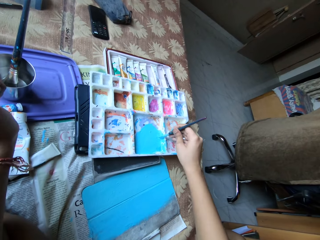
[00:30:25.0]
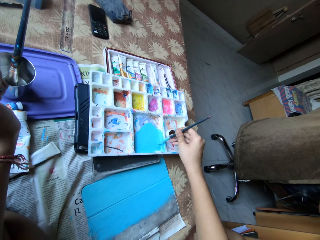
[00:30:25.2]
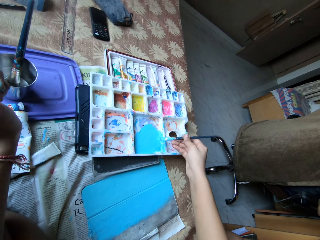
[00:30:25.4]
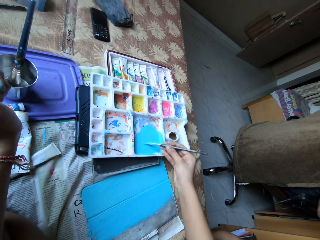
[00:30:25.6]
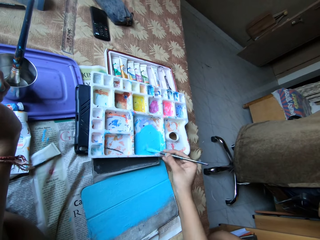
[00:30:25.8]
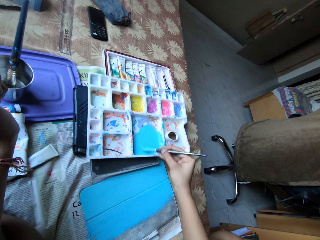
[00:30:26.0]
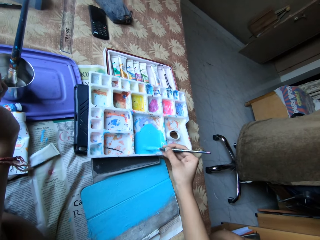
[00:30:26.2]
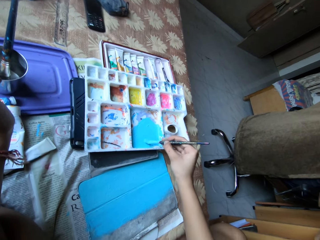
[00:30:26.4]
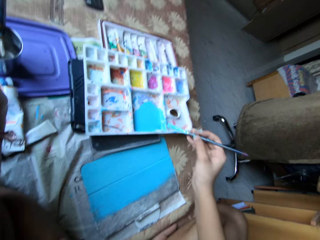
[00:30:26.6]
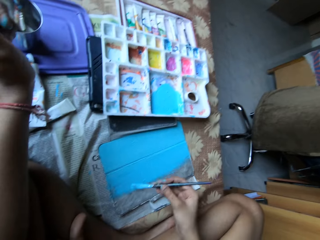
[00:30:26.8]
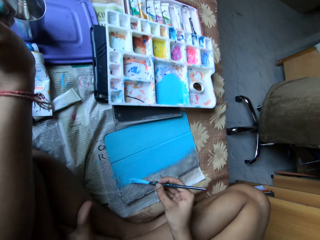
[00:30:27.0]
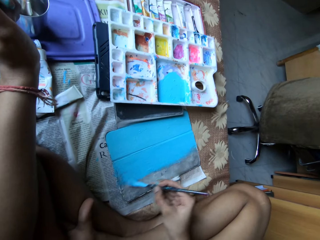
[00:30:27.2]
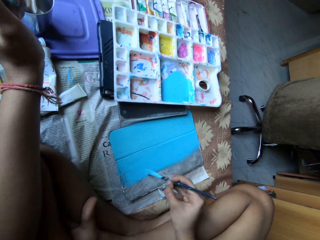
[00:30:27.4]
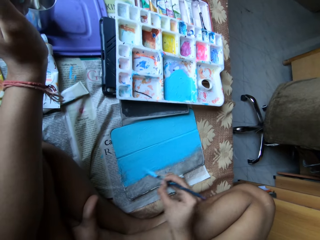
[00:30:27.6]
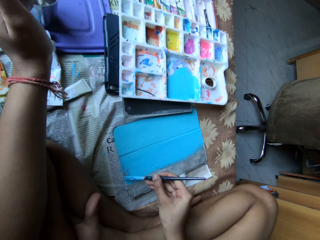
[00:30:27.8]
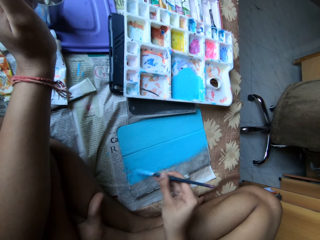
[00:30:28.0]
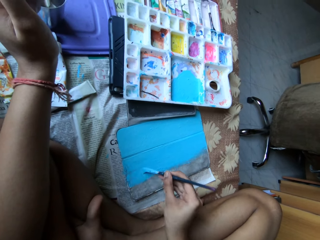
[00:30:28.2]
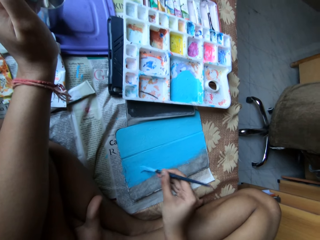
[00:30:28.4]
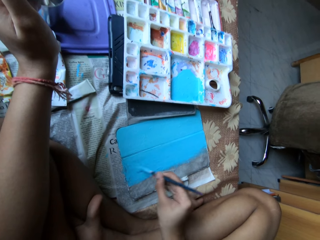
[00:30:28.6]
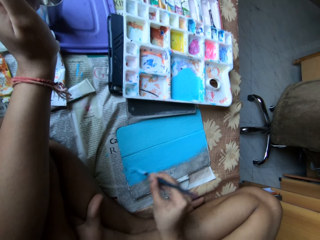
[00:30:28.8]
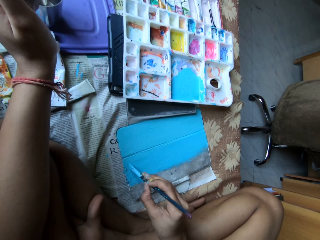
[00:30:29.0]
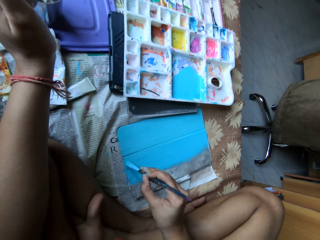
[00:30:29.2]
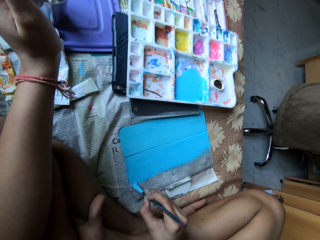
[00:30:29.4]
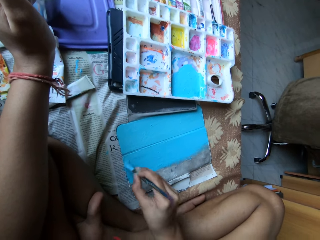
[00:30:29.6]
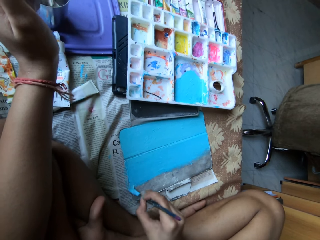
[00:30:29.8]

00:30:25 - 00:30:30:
The camera wearer scoops paint from the paint palette with the paintbrush in her right hand. She paints the tablet case with the paintbrush in her right hand.

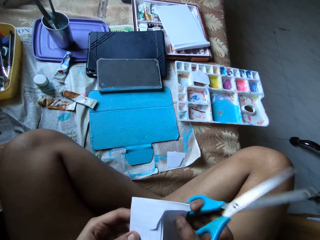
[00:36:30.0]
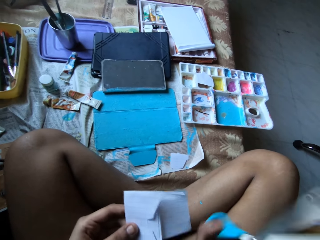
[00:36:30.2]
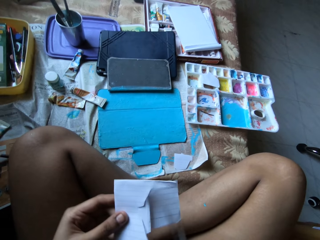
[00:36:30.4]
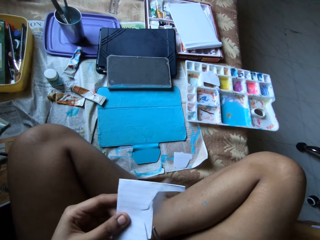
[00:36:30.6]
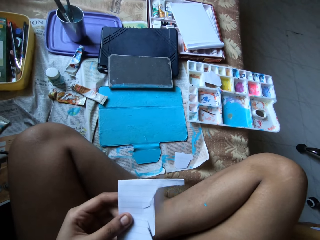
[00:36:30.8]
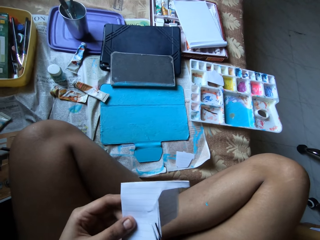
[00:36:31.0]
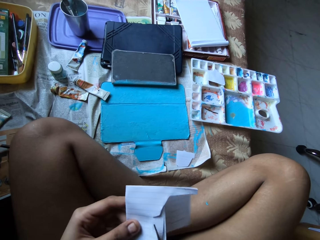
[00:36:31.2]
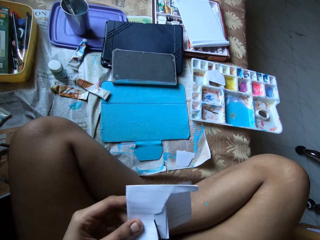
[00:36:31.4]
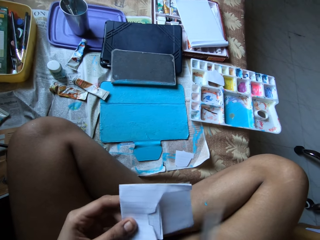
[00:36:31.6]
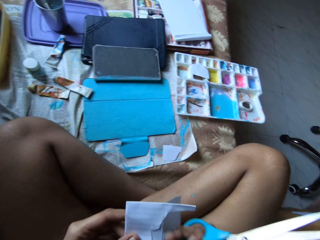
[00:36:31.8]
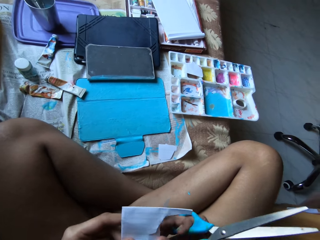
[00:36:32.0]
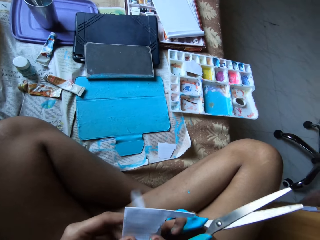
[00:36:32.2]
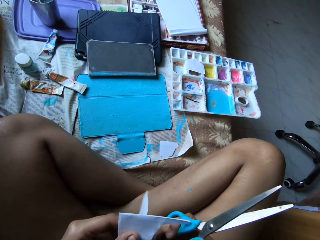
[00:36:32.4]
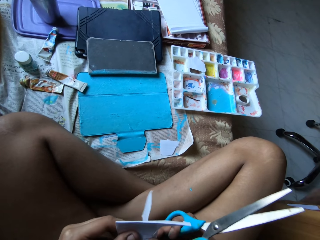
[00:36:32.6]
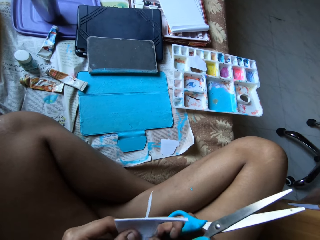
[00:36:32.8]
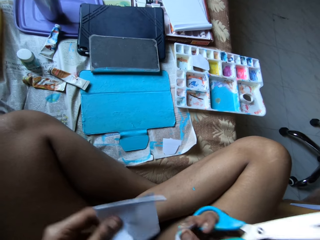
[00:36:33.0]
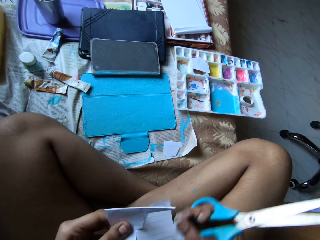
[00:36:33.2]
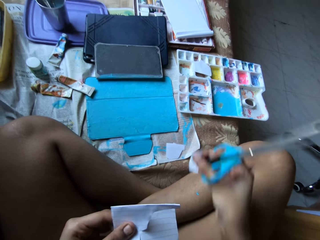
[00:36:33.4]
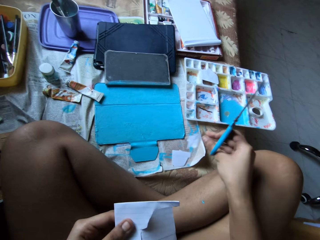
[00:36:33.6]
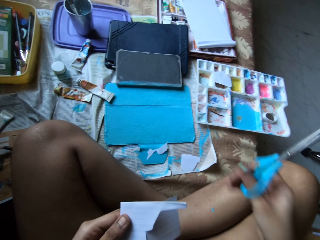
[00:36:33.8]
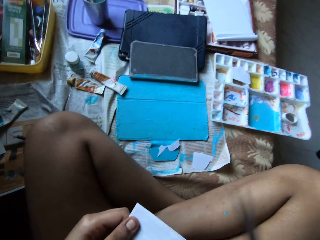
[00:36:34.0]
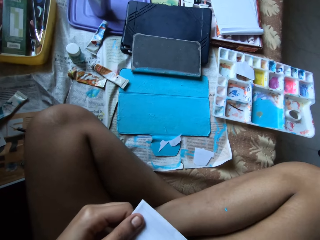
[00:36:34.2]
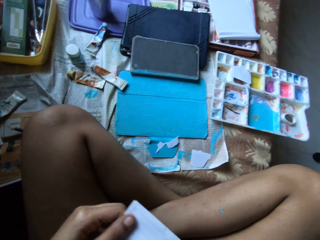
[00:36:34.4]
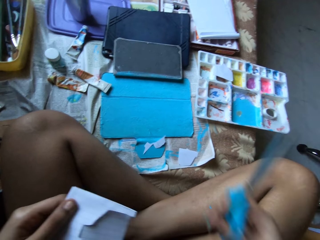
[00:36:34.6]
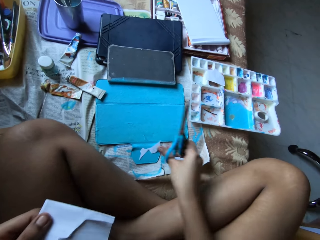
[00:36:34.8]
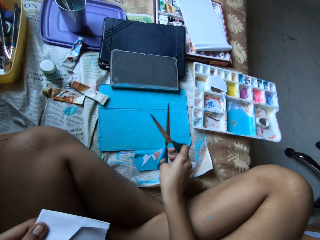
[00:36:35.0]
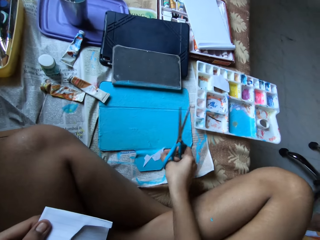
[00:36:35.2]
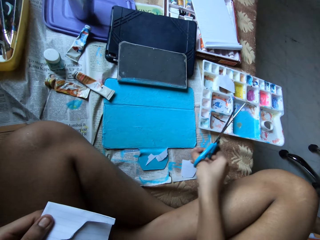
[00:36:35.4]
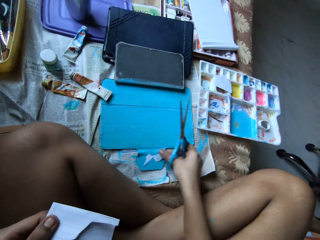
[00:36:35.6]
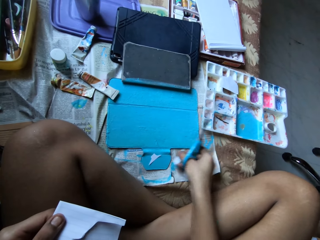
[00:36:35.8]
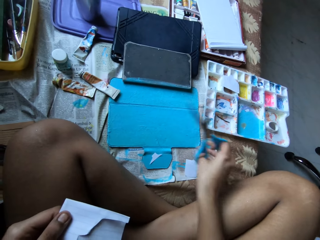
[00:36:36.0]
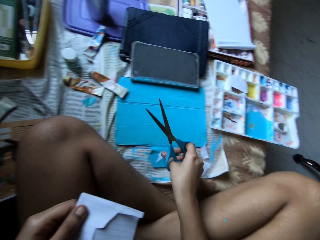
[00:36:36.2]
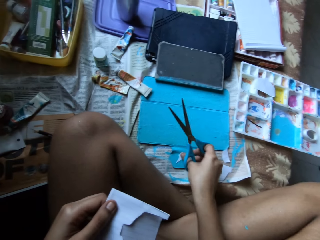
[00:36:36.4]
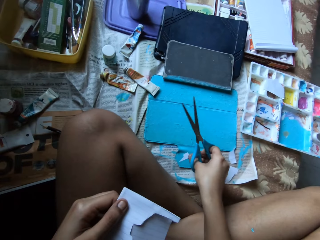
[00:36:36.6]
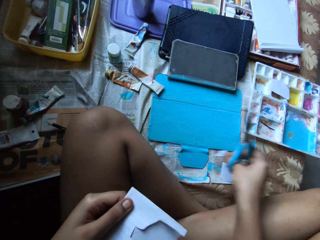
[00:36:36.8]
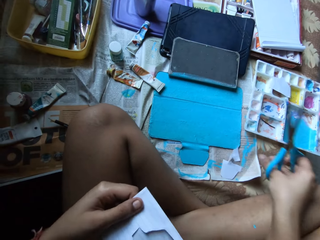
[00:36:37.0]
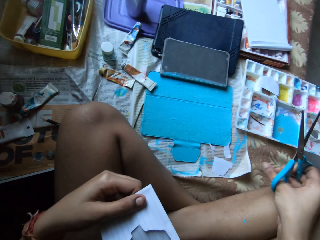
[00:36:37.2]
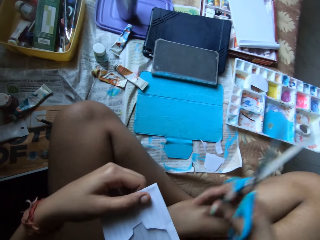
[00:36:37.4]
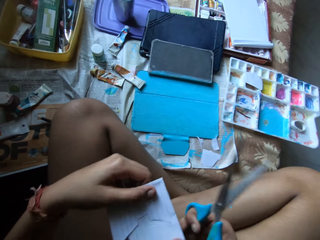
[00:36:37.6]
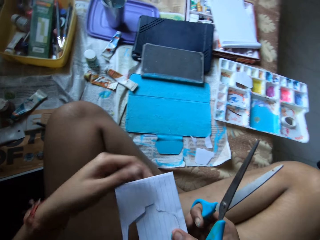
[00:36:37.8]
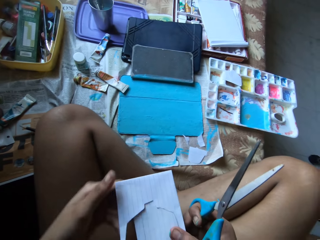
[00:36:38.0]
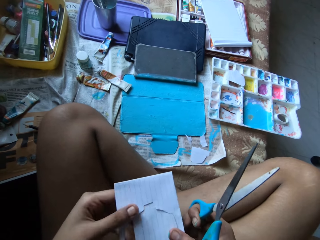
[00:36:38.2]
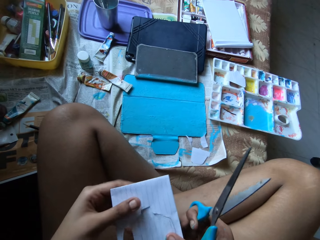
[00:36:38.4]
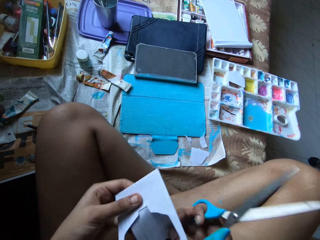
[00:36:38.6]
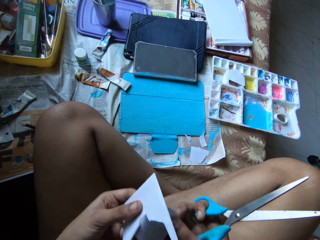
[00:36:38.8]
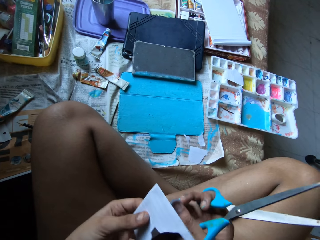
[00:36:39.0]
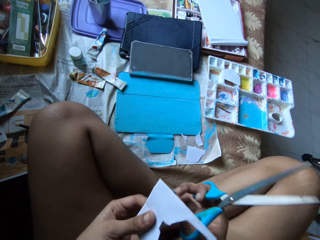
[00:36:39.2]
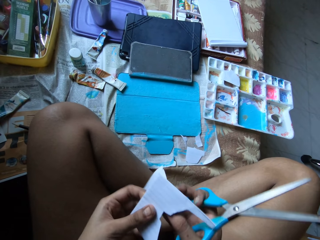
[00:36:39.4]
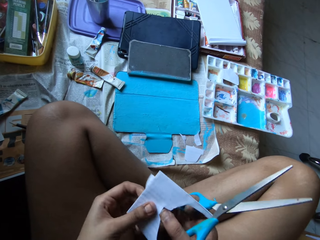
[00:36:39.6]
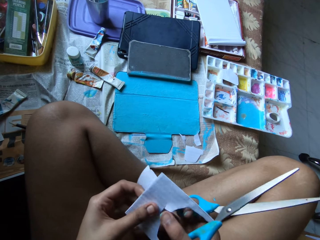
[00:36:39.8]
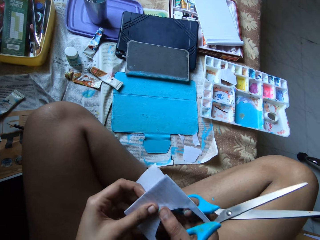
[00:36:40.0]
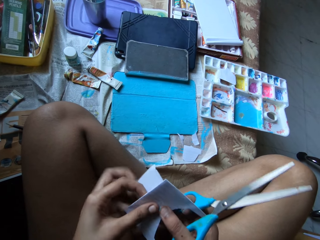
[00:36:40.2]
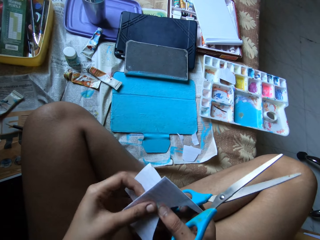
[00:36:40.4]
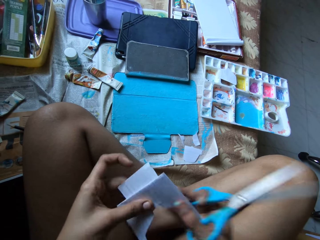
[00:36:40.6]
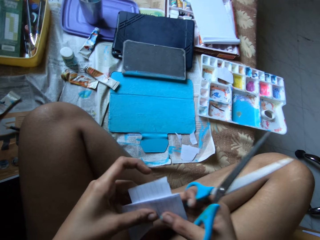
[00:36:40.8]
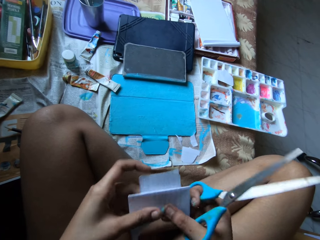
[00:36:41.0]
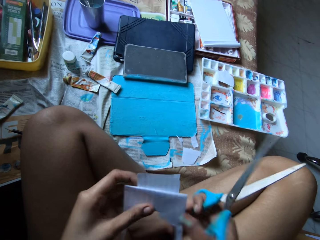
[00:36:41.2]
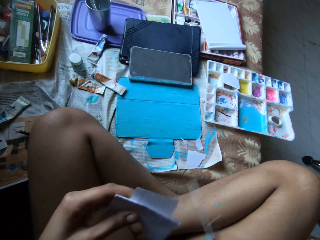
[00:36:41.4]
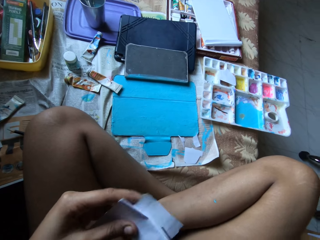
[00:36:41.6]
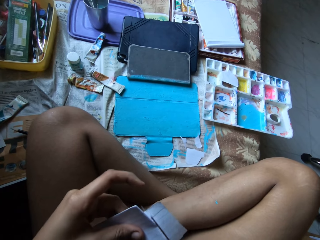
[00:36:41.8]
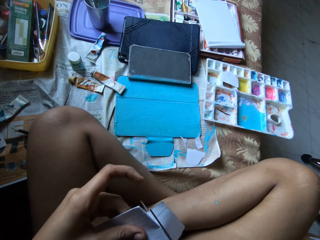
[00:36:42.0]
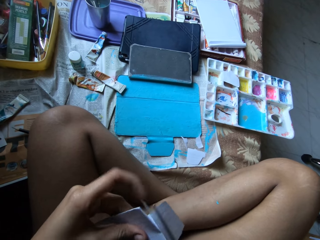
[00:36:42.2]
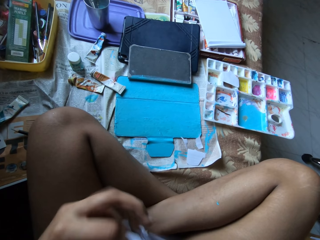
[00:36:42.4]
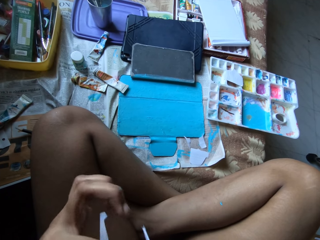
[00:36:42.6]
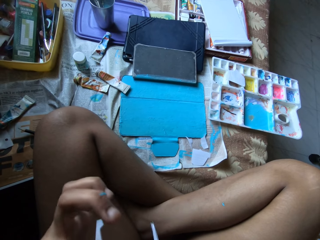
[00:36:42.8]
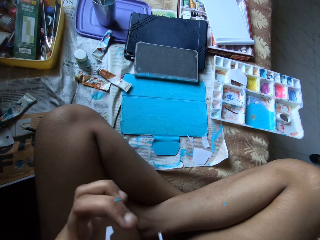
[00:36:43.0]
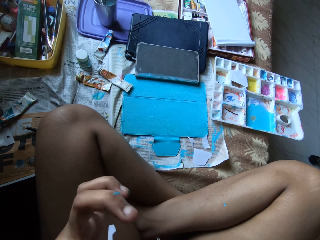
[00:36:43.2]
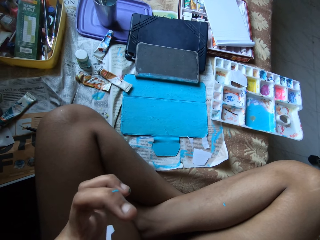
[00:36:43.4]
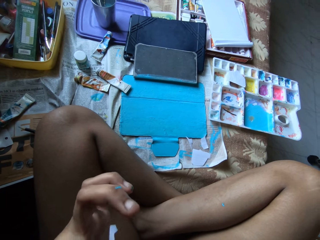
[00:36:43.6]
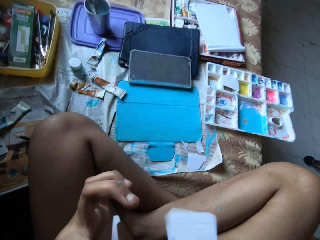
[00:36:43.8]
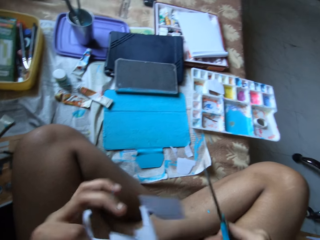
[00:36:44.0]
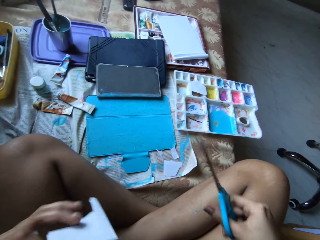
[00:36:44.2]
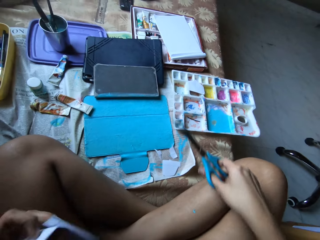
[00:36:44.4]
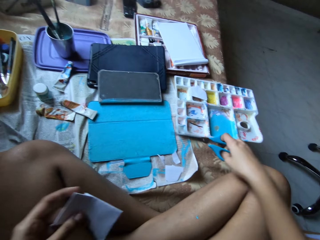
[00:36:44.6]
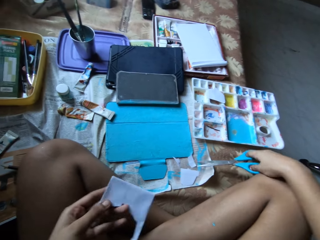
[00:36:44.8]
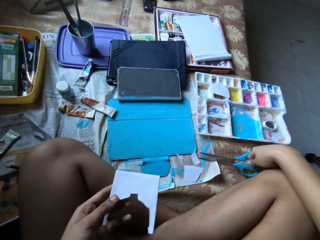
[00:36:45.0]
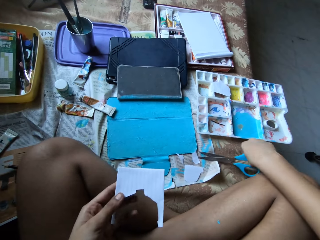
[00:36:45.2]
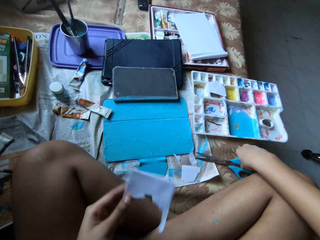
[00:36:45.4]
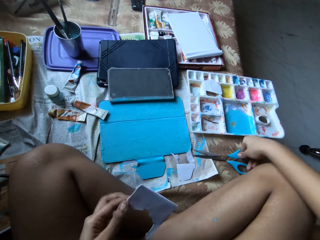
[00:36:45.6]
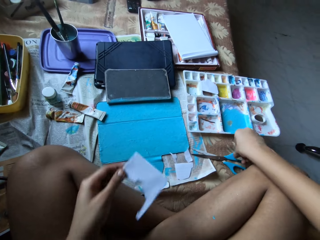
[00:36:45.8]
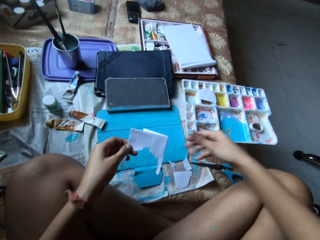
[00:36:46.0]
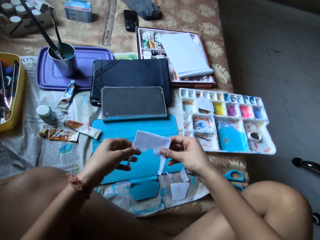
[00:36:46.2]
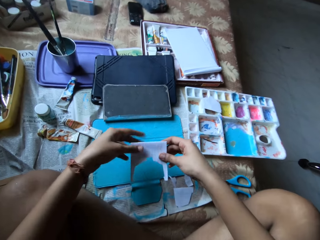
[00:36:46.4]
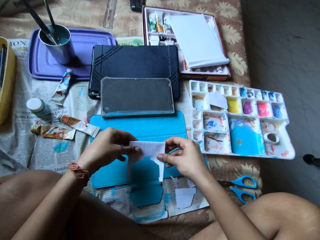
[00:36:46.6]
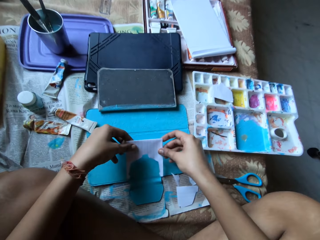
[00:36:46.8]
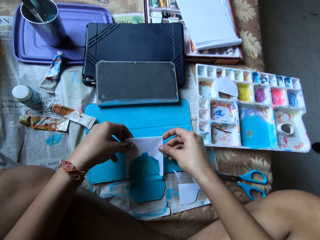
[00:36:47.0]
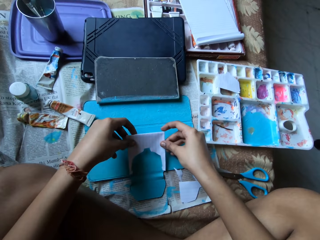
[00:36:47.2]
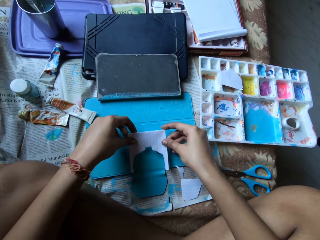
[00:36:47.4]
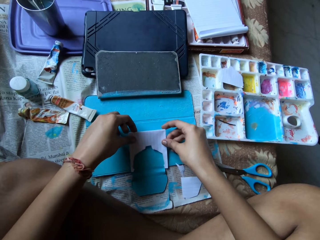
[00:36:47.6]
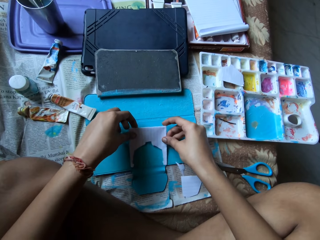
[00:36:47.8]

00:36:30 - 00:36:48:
The camera wearer touches the paper in her left hand with the pair of scissors in her right hand. She tears some pieces of paper from the paper in her left hand with her right hand. She drops the pieces of paper in her right hand on a tablet case on the bed. She touches a piece of paper on the tablet case on the bed with her right hand. She moves the piece of paper from the tablet case to the bed with her right hand. She moves a piece of paper from the tablet case to the bed with her right hand. She passes the paper from her left hand to her right hand. She shapes the paper with both hands. She cuts the paper in her left hand with the pair of scissors in her right hand. She places the pair of scissors in her right hand on the bed. She holds the paper with both hands.
